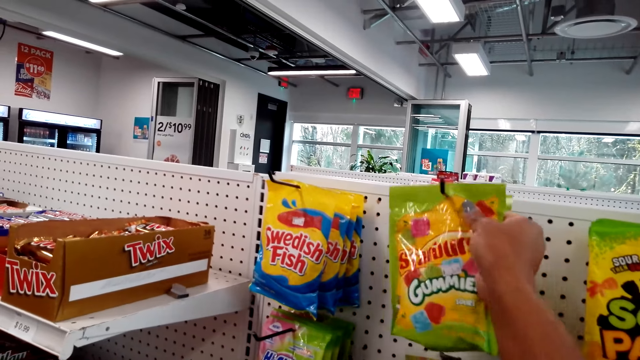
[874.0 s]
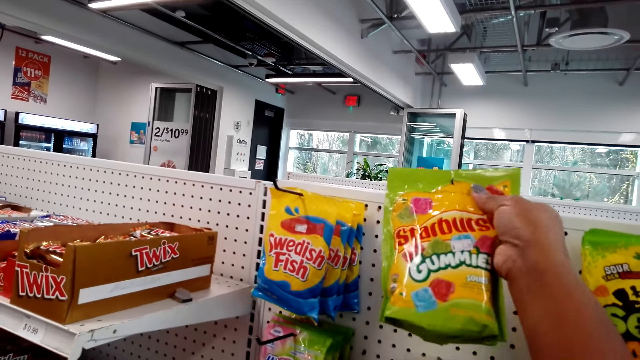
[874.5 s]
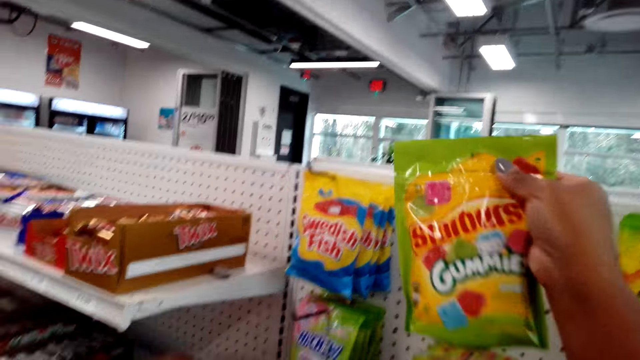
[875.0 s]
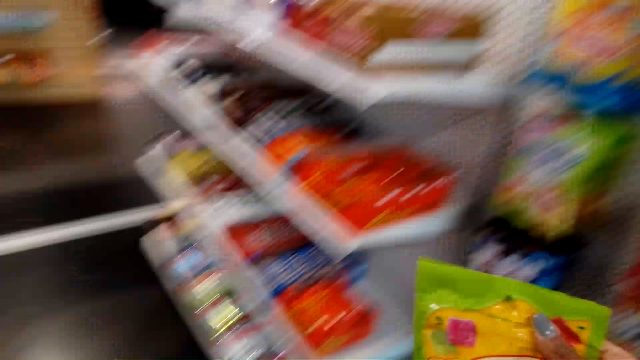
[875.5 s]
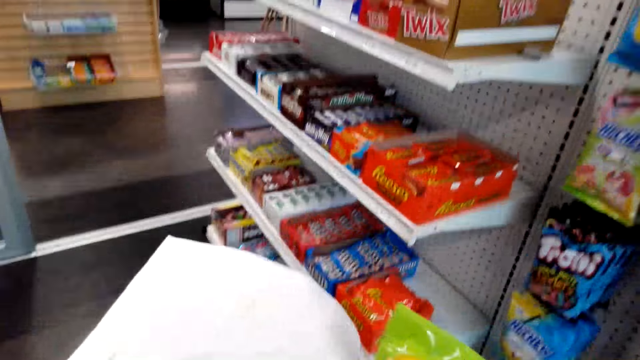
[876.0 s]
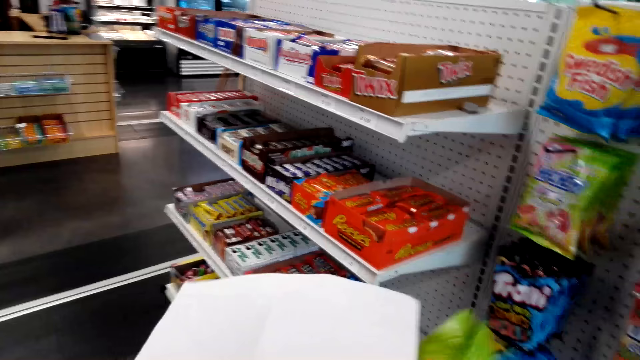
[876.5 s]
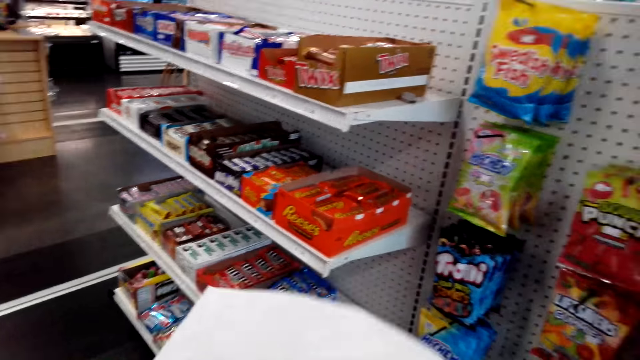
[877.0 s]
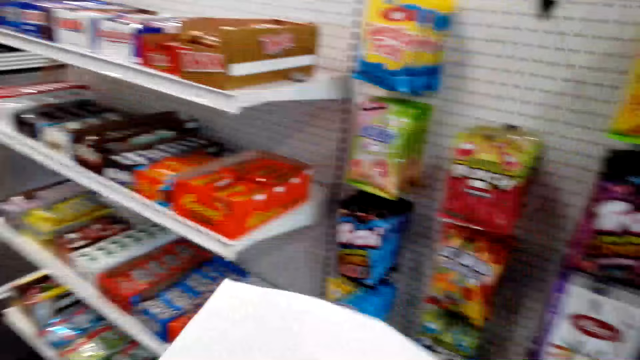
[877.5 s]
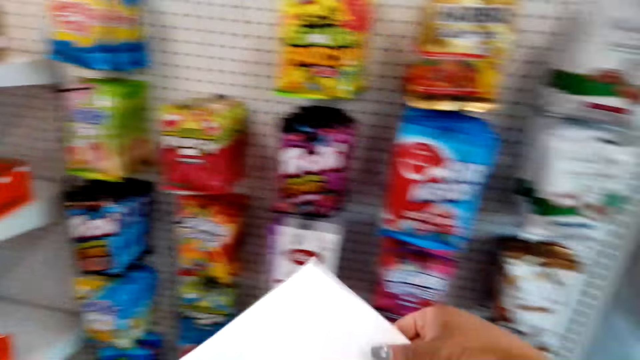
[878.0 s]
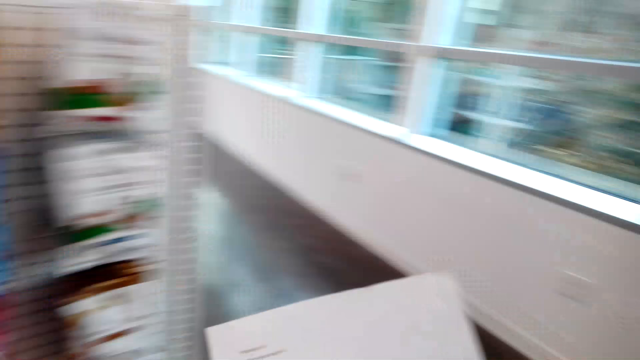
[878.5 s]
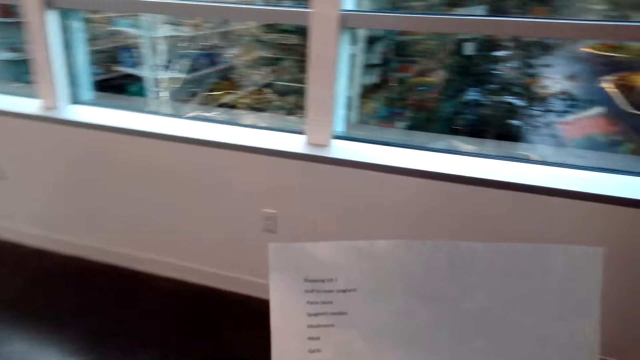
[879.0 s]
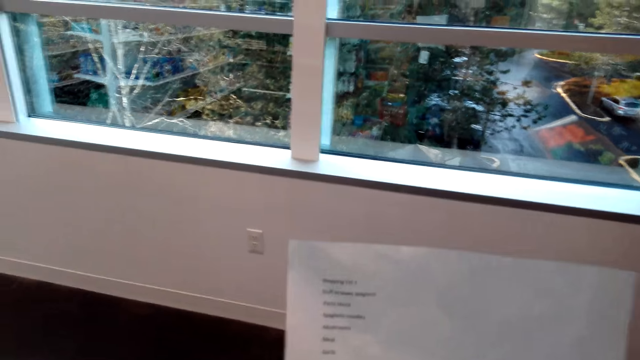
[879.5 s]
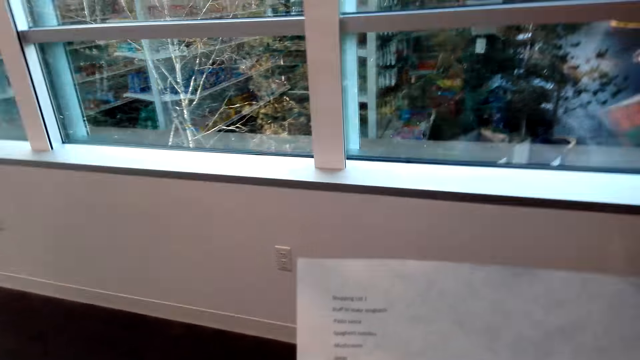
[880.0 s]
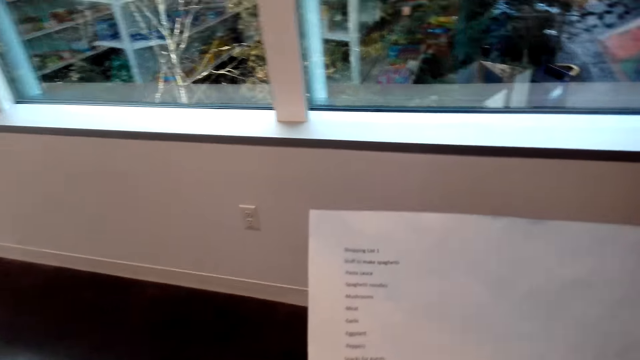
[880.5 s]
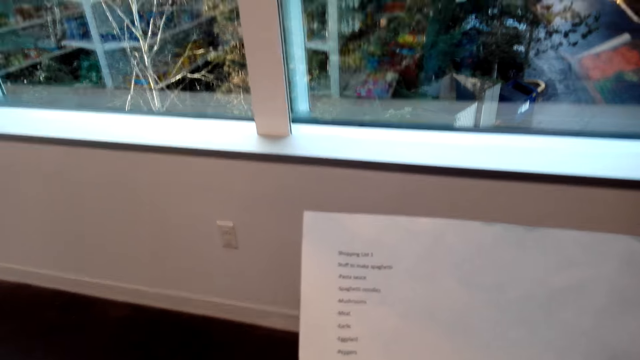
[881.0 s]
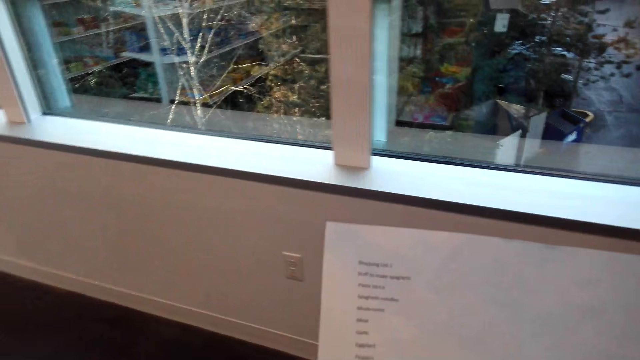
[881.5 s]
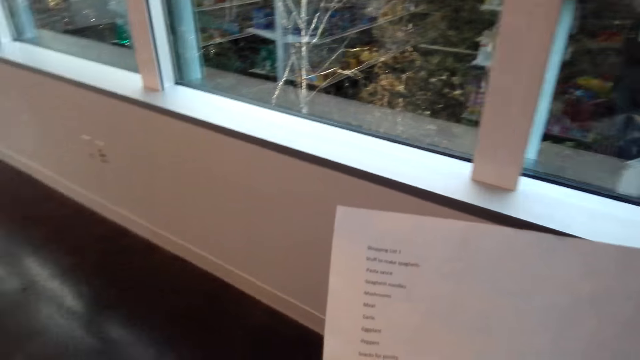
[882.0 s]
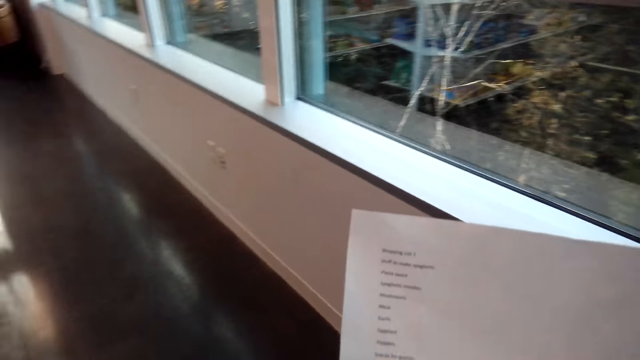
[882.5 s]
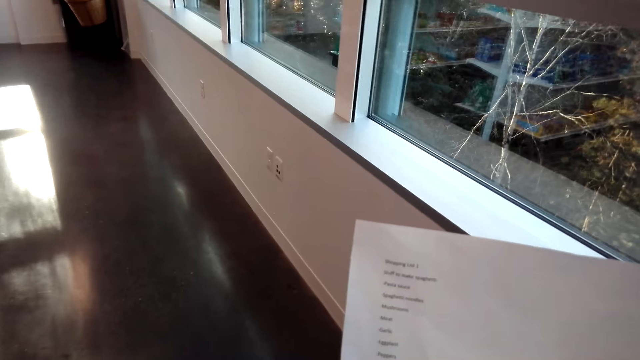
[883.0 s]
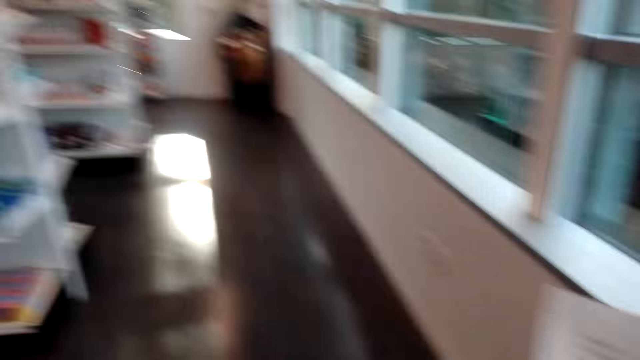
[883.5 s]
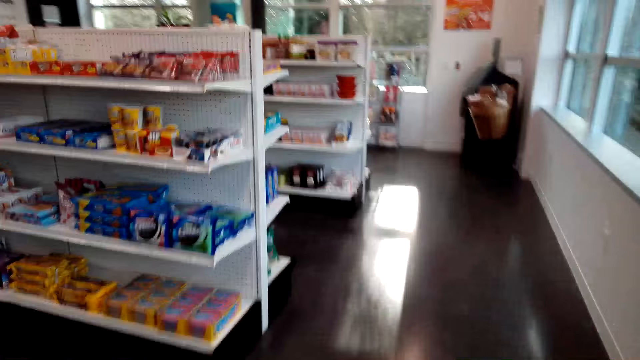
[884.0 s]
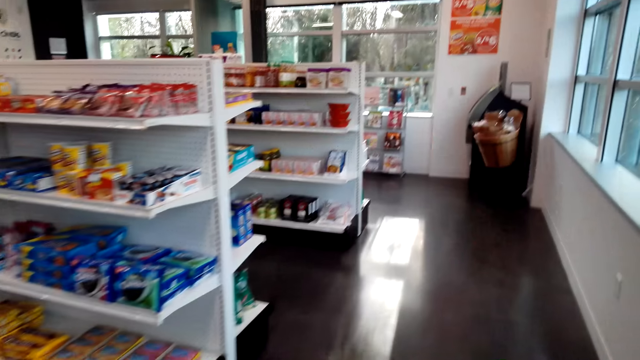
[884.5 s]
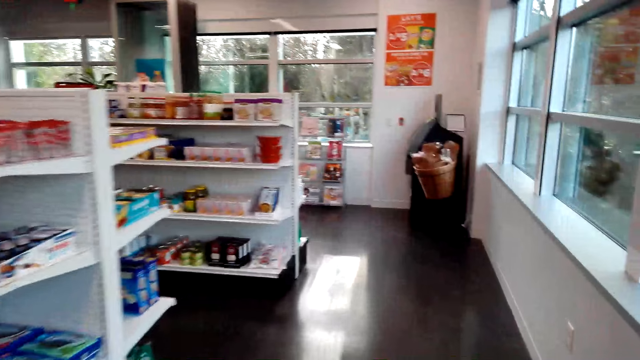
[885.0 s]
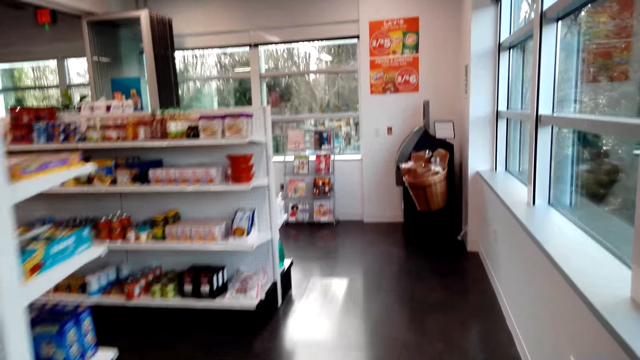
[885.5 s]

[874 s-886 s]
The camera wearer holds a list. They stare at the shopping list. They walk around the supermarket.

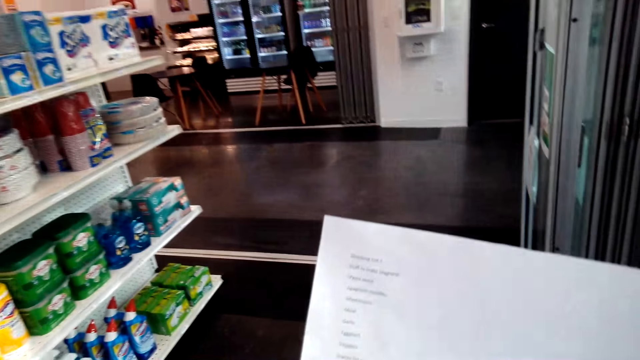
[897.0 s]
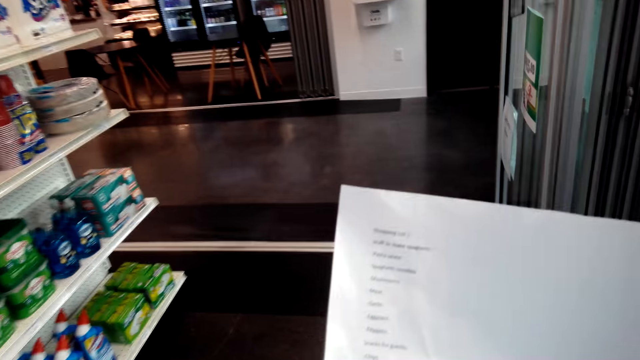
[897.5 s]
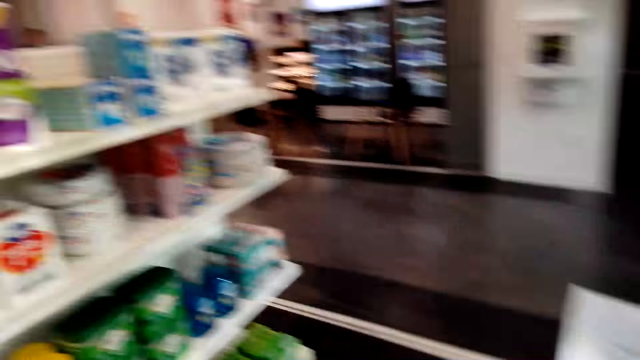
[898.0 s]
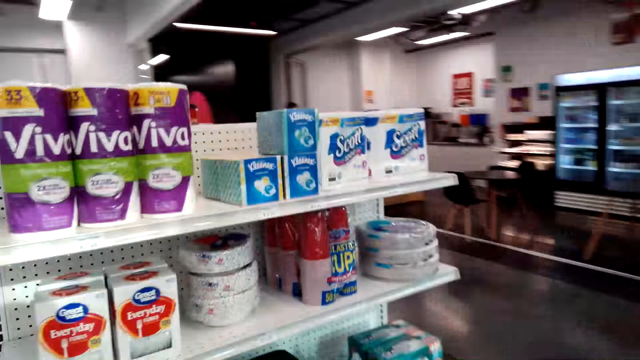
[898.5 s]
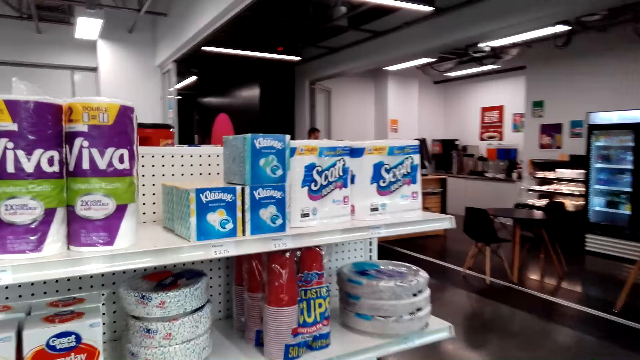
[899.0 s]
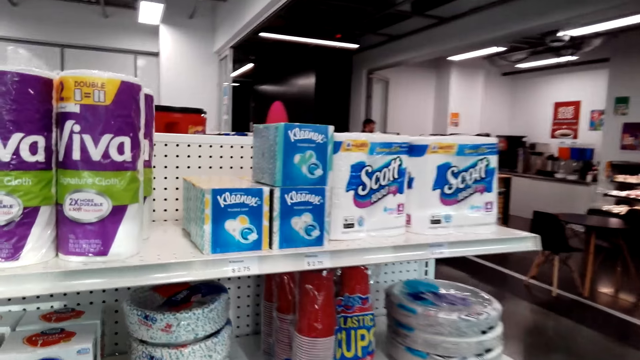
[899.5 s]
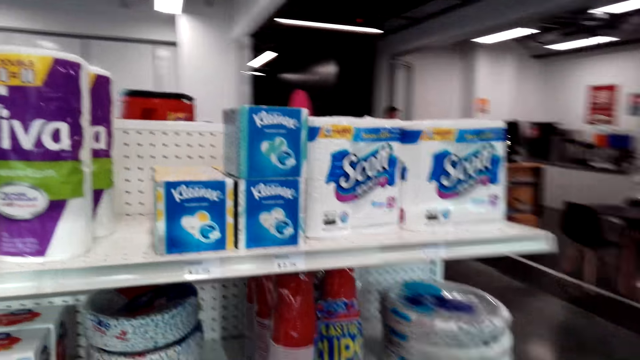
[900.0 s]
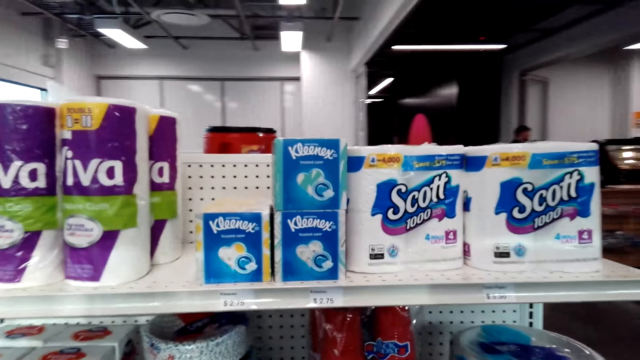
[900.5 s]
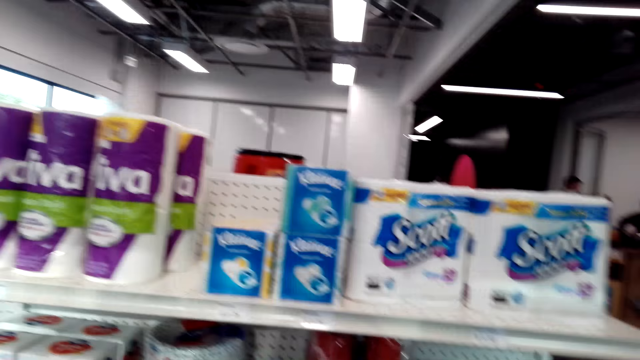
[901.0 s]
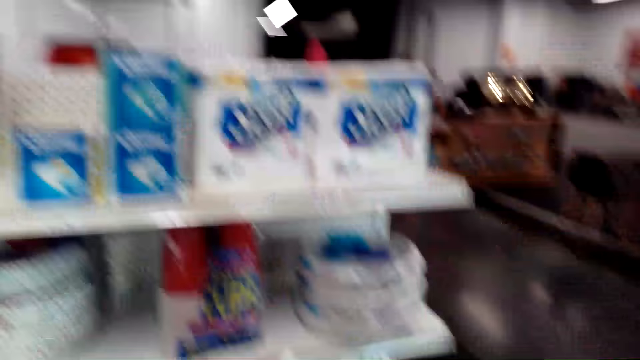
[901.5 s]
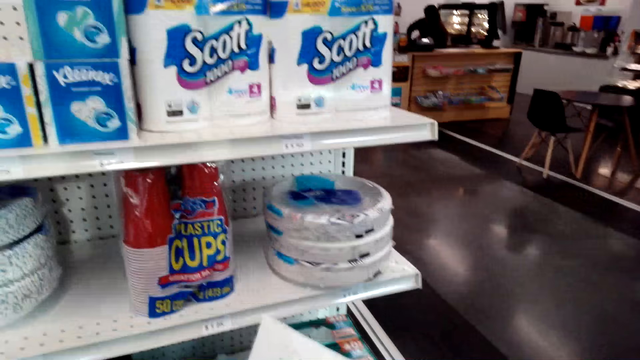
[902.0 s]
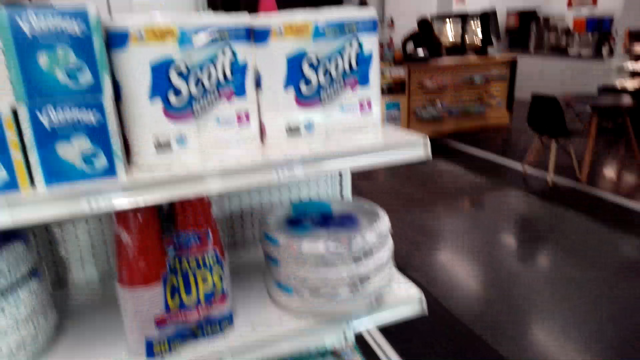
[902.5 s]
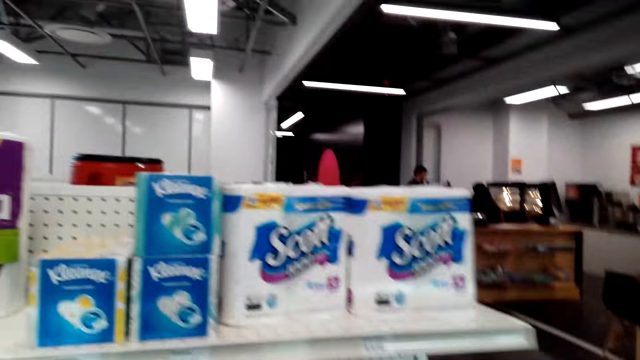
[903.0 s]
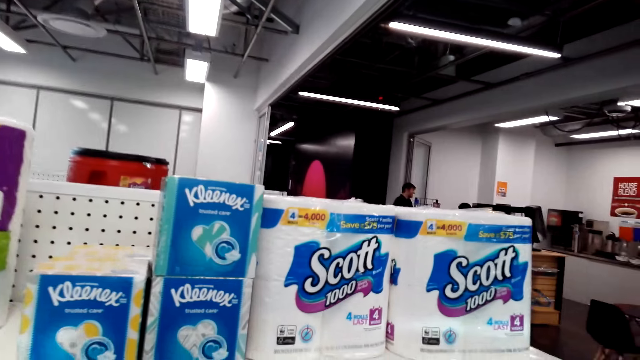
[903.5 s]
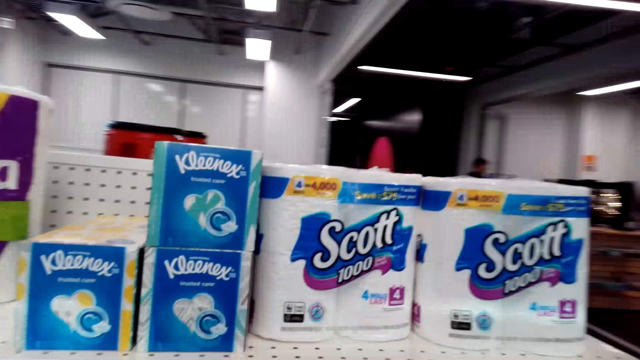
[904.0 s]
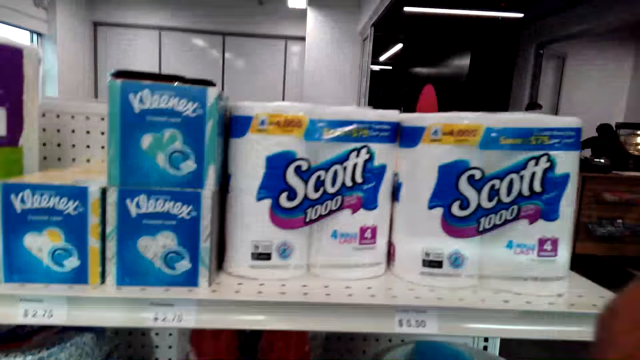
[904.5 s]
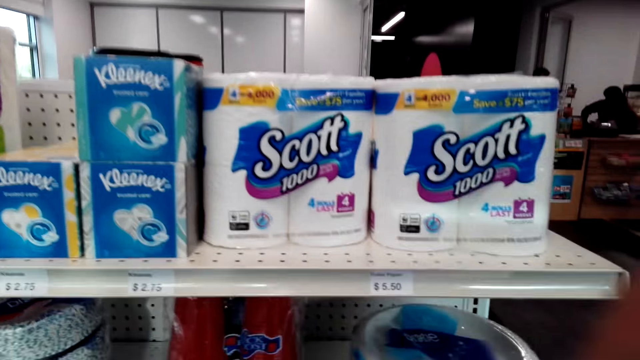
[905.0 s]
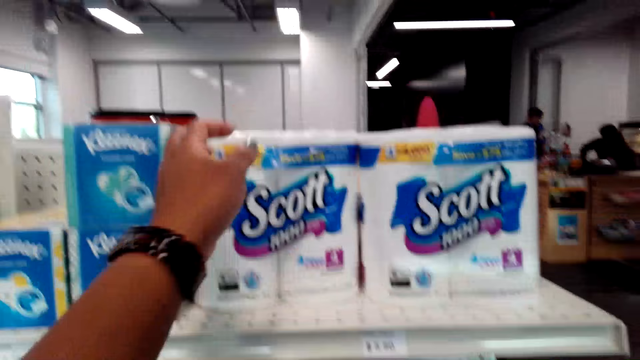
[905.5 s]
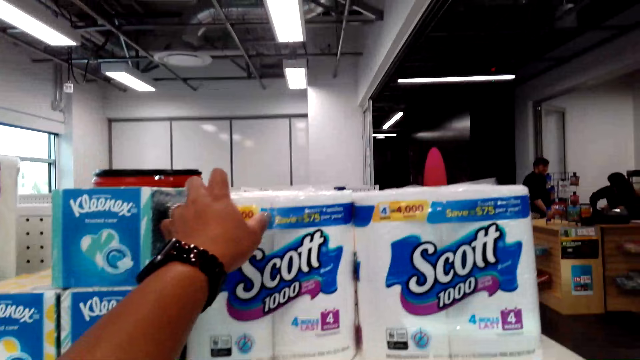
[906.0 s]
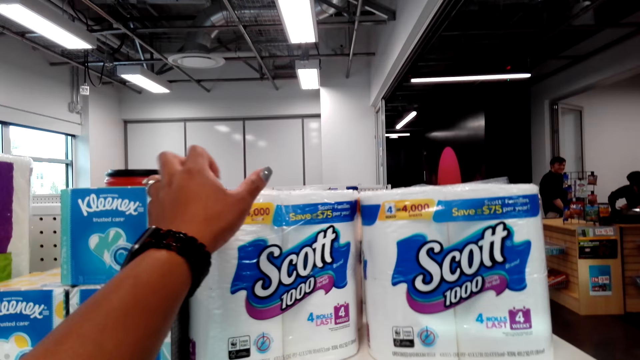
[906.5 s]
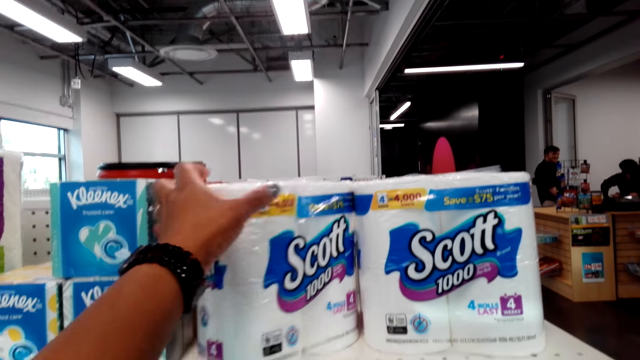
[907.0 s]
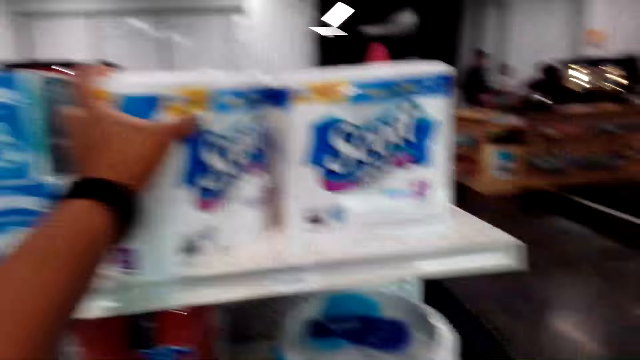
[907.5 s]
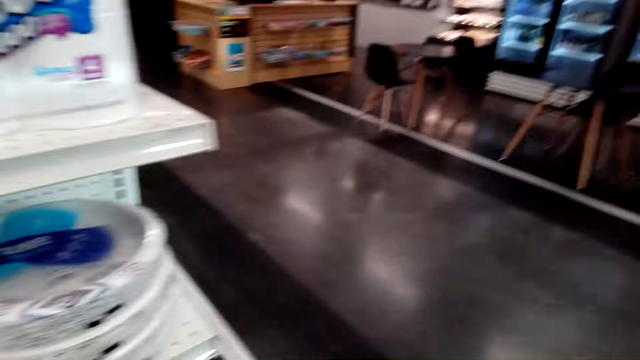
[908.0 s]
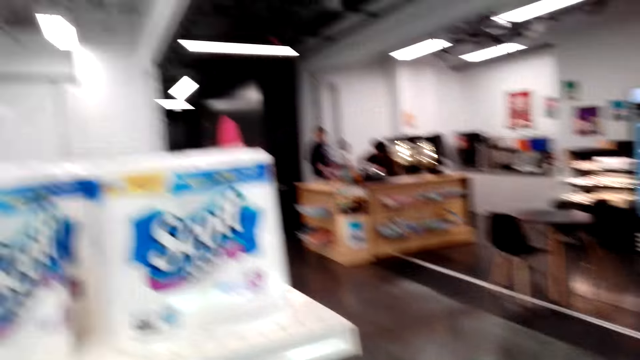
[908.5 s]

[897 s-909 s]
The camera wearer stares at the shopping list. She stares at the shelf. A man stands at the cashier. Another man sits at the cashier. The camera wearer scratches her face. She picks up toilet paper.
